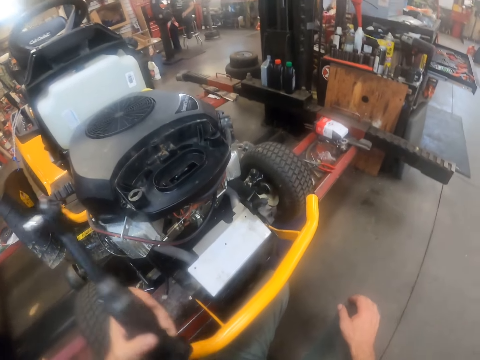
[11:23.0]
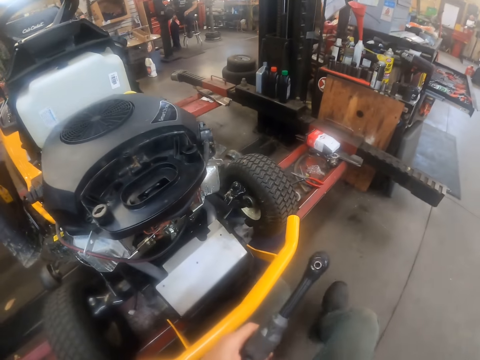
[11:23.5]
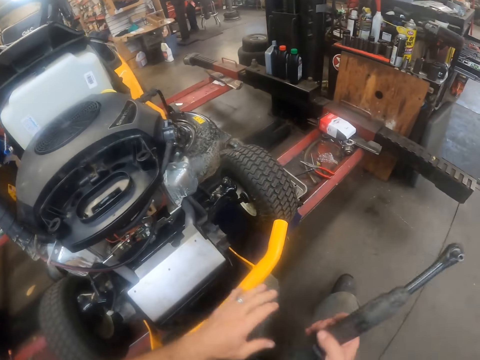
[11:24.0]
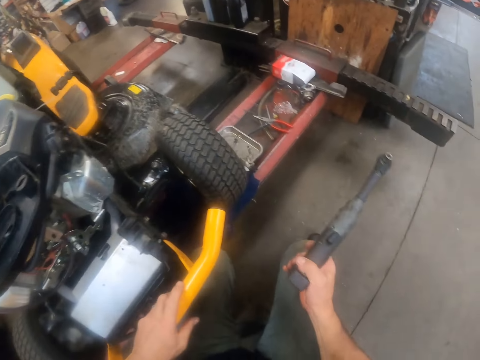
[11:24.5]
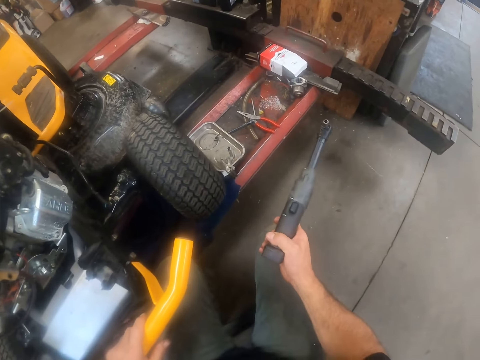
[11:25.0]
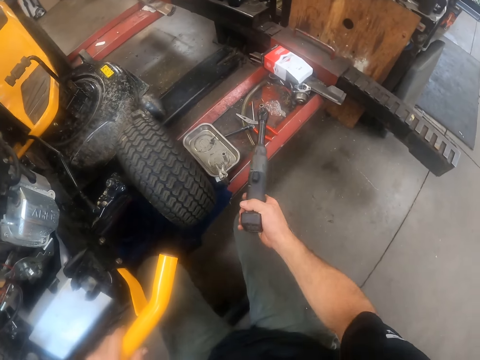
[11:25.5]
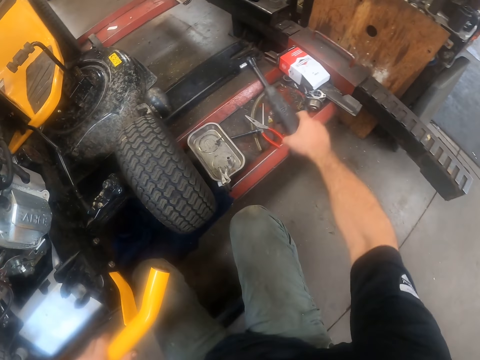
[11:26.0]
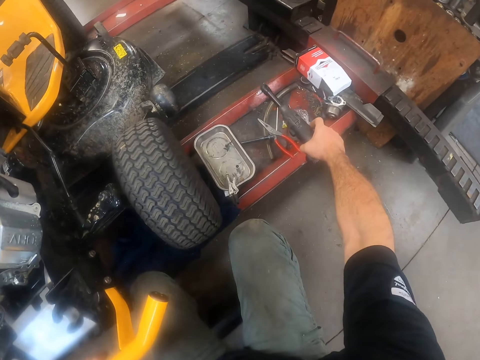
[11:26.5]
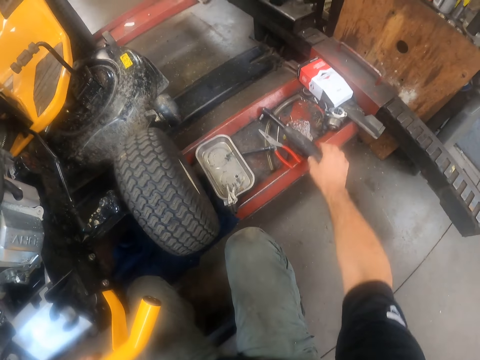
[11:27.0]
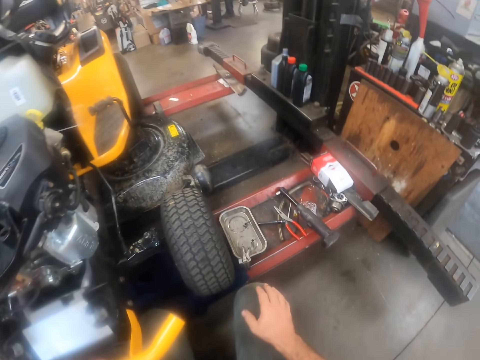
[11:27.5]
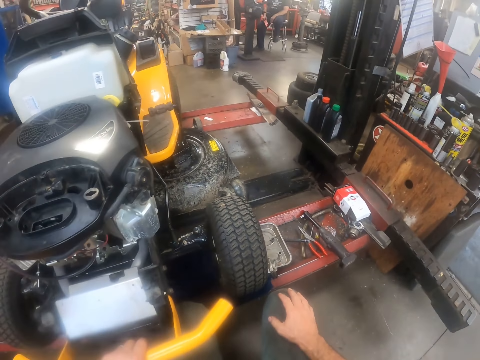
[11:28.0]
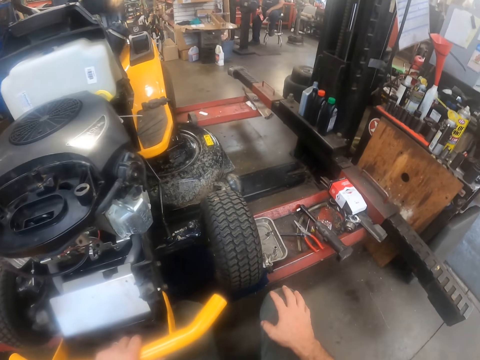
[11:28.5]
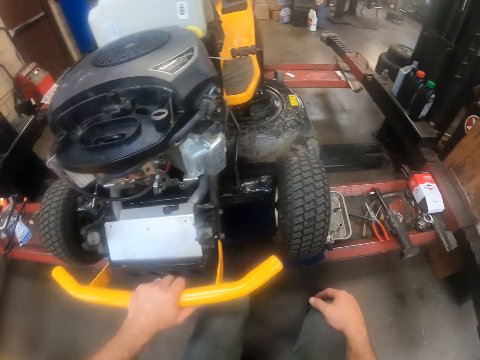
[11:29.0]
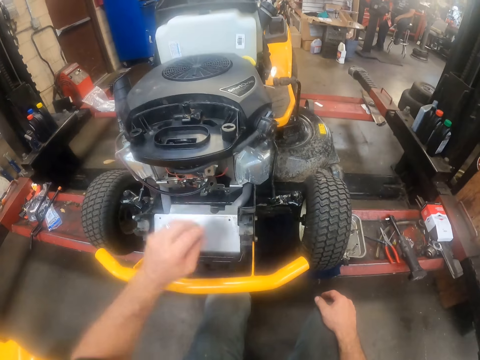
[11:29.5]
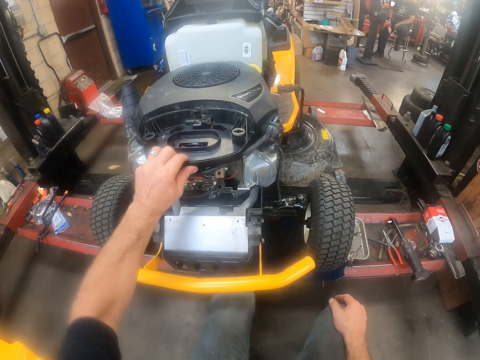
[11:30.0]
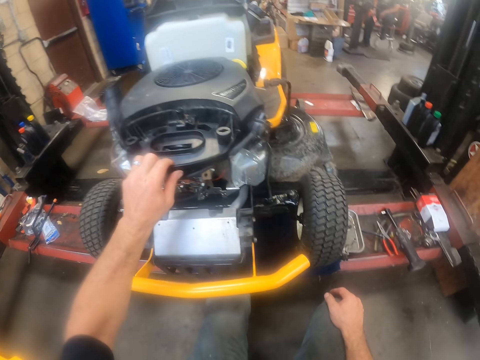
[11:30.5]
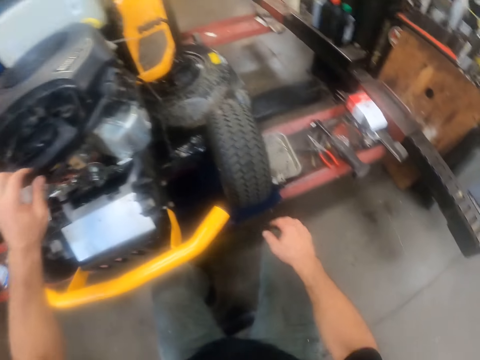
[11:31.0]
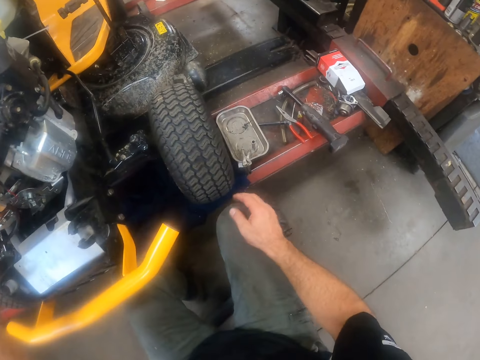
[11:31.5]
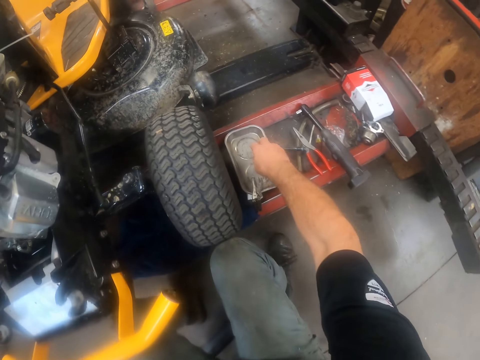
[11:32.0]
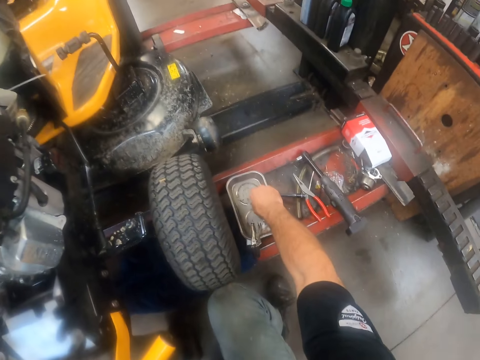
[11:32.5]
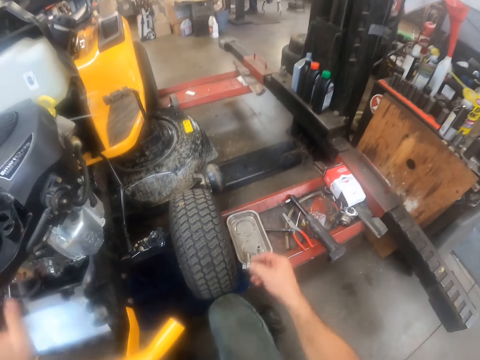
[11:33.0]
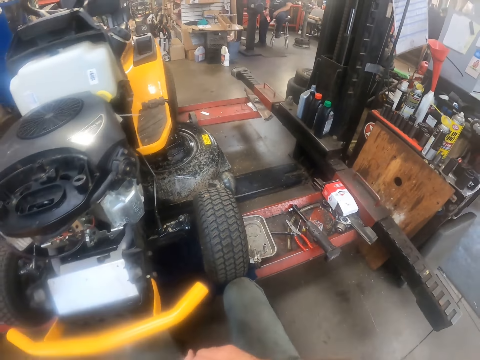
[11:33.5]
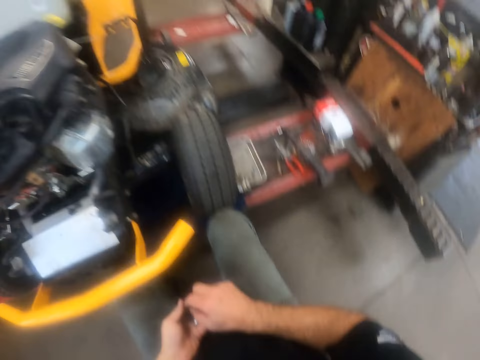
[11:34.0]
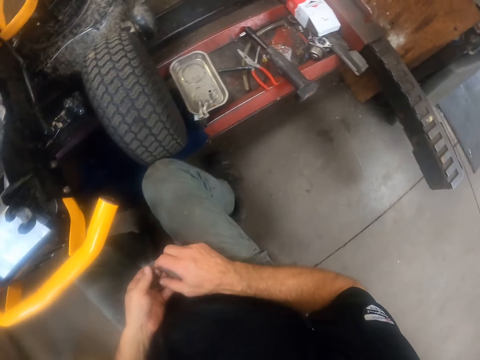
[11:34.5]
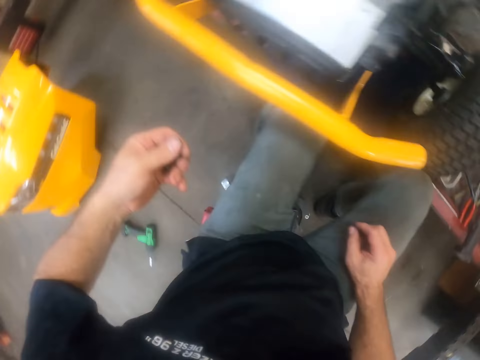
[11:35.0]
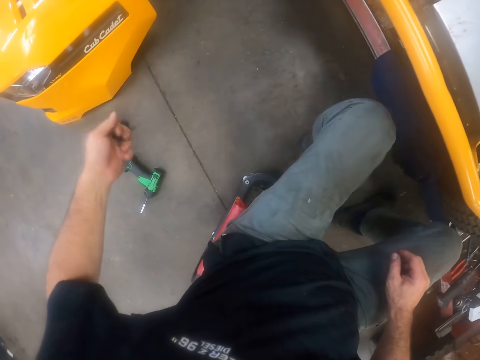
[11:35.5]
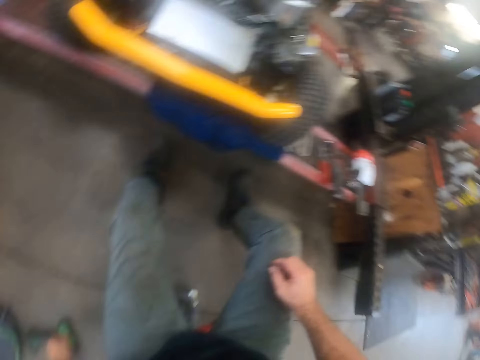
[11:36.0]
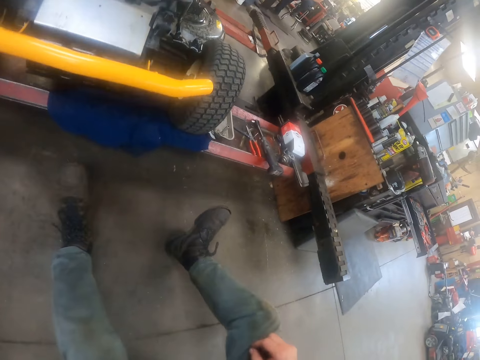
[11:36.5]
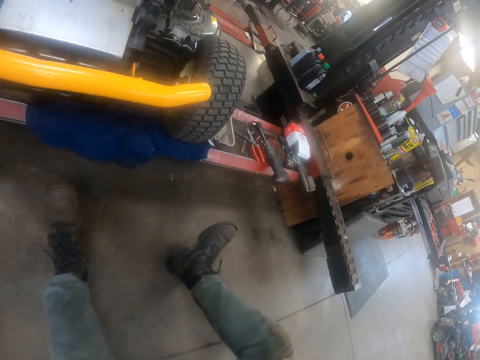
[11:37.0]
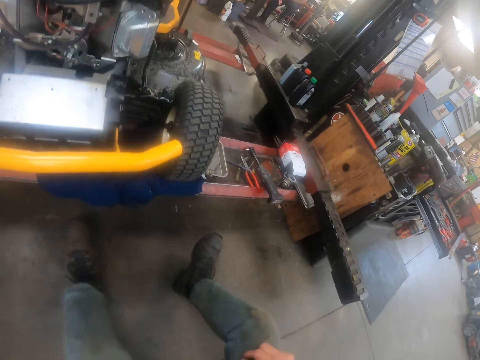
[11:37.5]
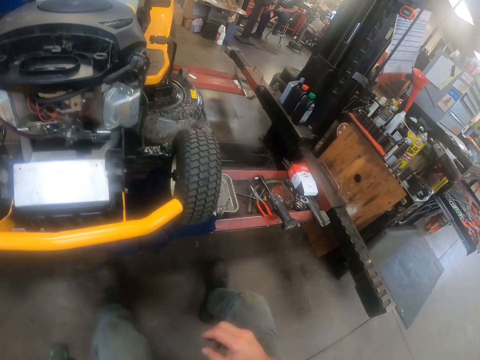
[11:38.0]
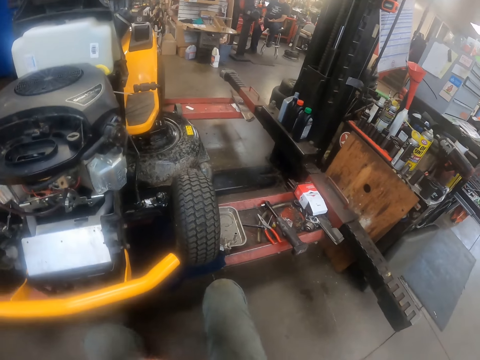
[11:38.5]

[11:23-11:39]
The camera wearer drops the hand drill on the stacker. He examines the carburettor area of the lawn mower with his hands. He touches the Cub Cadet. He picks some screws from the aluminium tool plate on the stacker with his right hand. He picks the hand drill on the floor with his left hand.

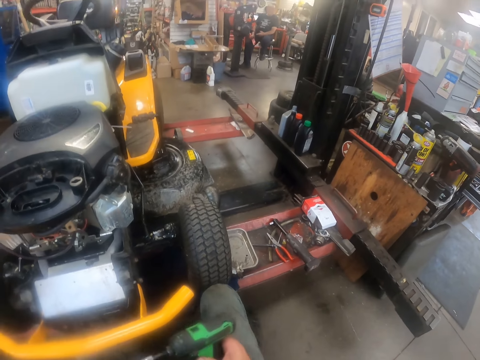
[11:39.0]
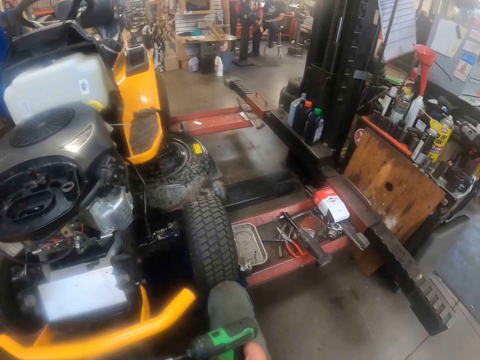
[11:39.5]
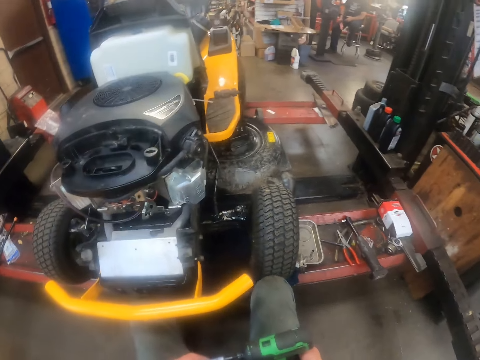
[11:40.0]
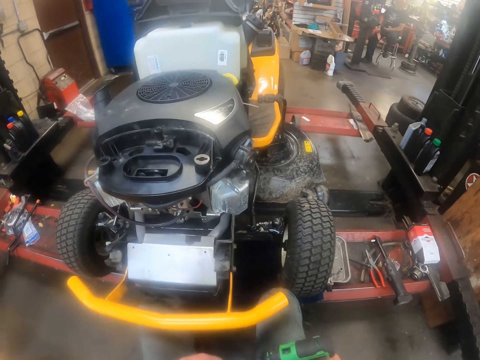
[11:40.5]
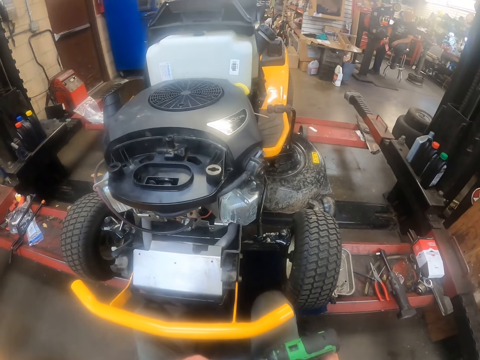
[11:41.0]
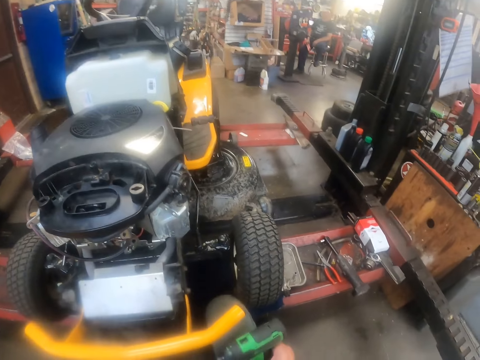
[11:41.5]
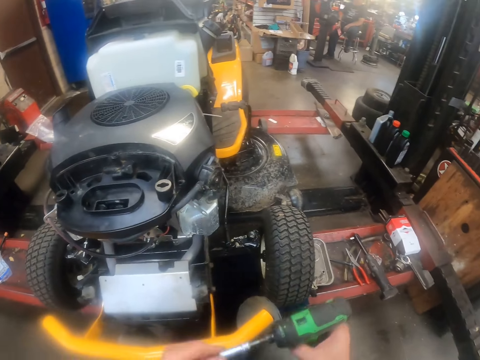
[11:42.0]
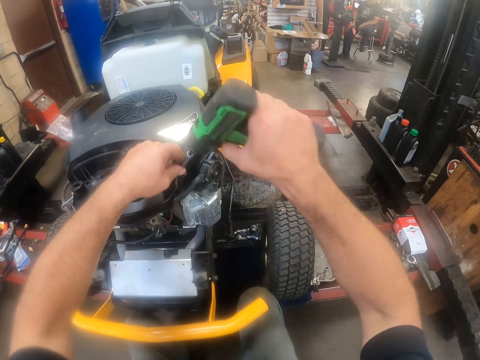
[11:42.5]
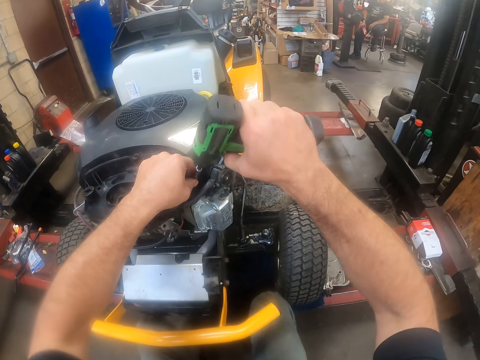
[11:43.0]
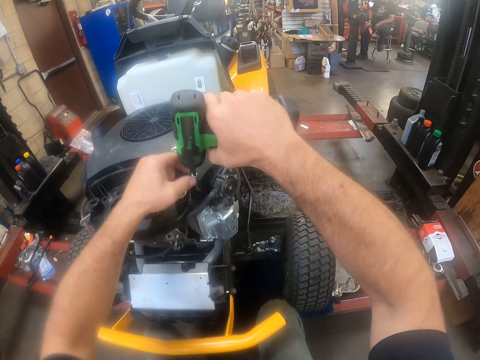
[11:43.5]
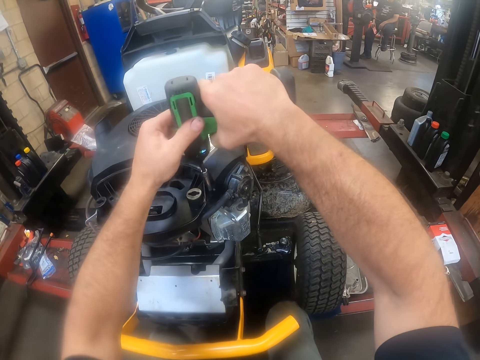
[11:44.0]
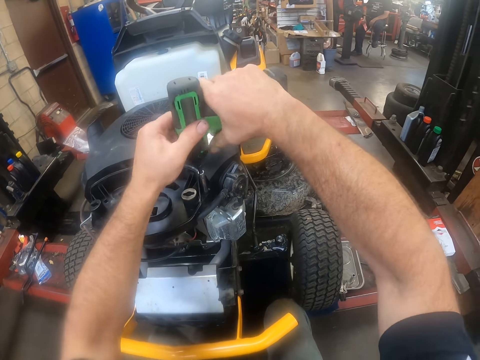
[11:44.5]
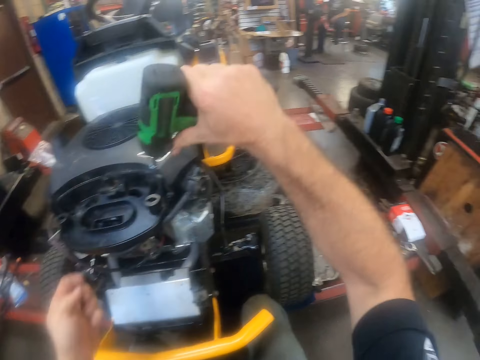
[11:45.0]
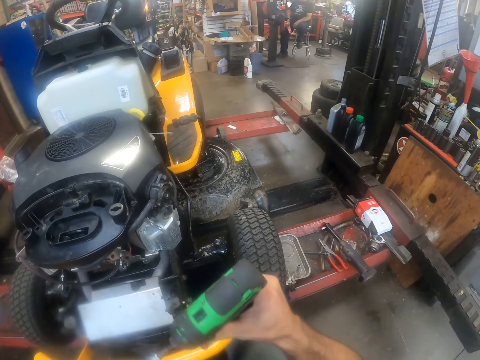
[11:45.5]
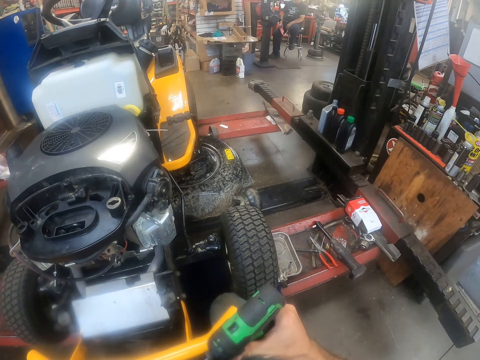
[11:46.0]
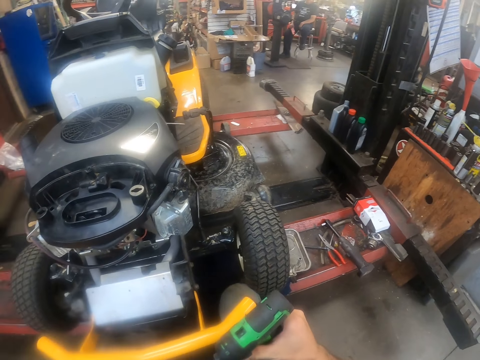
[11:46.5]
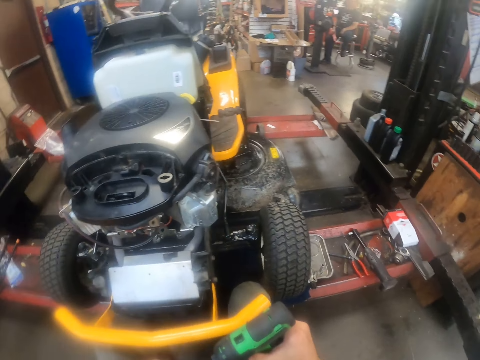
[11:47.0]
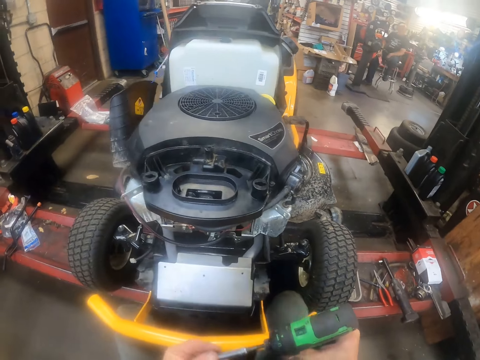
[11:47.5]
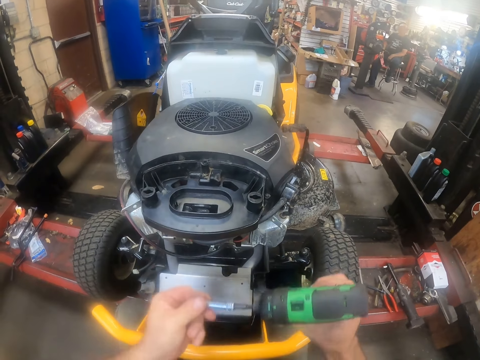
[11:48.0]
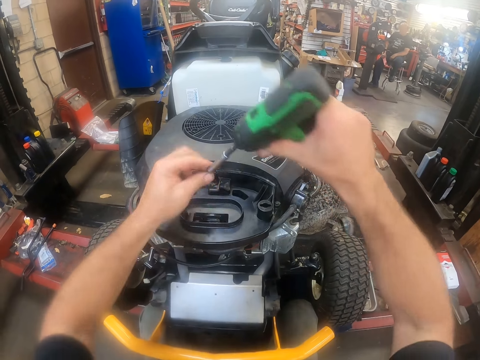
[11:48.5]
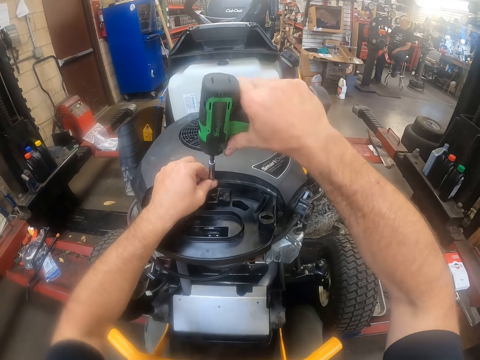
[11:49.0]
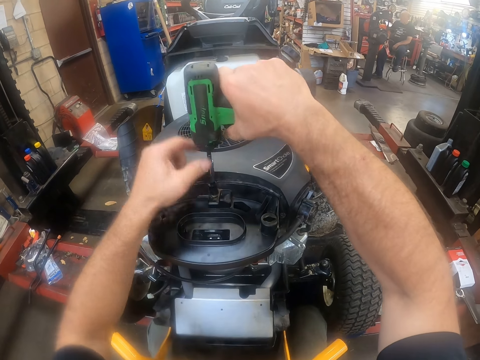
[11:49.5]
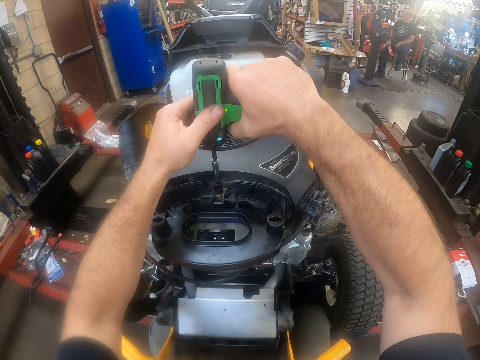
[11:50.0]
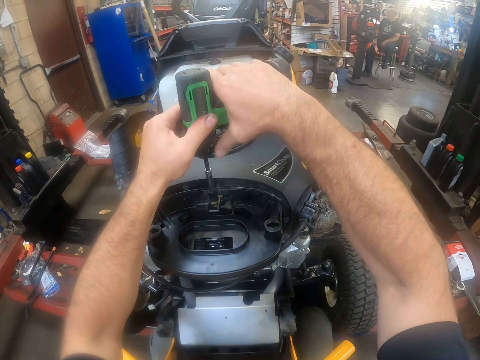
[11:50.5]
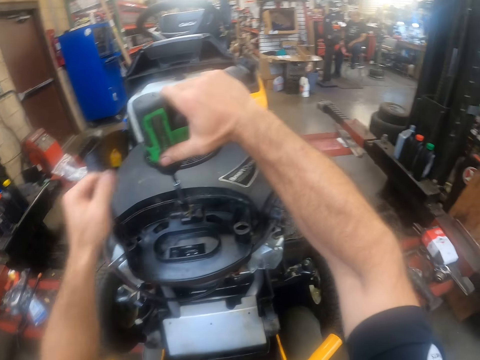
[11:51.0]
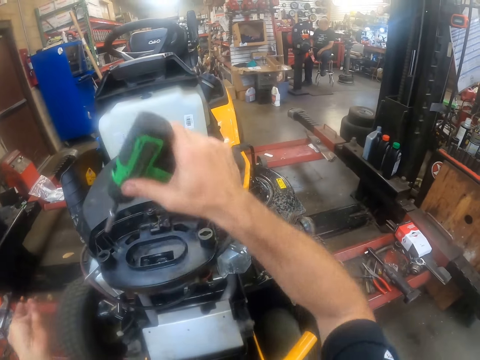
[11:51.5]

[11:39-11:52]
The camera wearer joins the bolt on the drilling machine. He inserts a screw into the screw socket of the lawn mower. He drills in the screw into the deck cover of the carburettor of the lawn mower with the hand drill. He inserts another screw into the screw socket of the lawn mower. He holds the drilling machine. He drills in the screw into the deck cover of the carburettor of the lawn mower with the hand drill.
